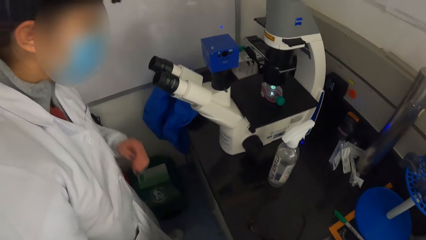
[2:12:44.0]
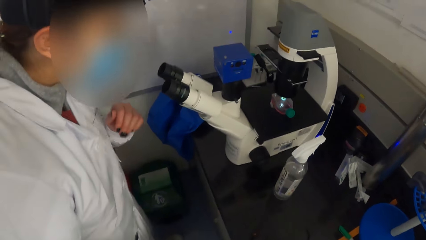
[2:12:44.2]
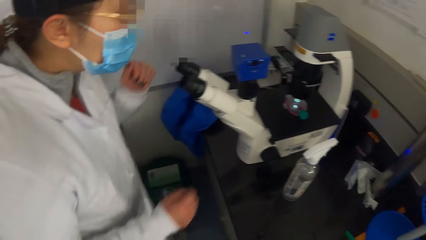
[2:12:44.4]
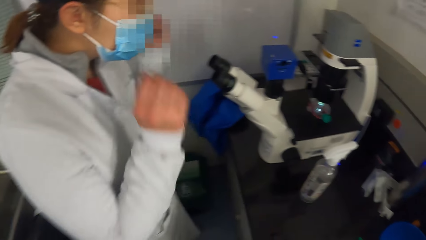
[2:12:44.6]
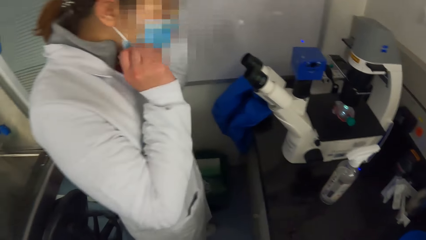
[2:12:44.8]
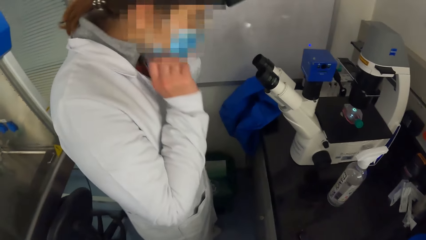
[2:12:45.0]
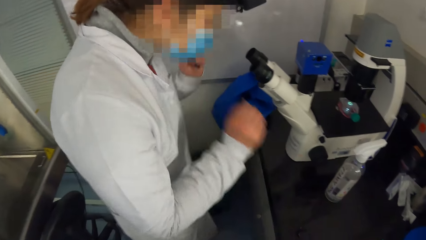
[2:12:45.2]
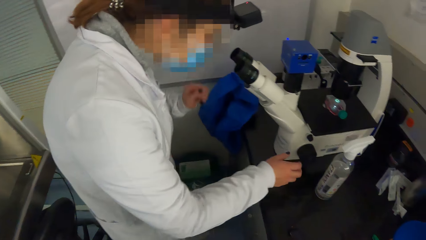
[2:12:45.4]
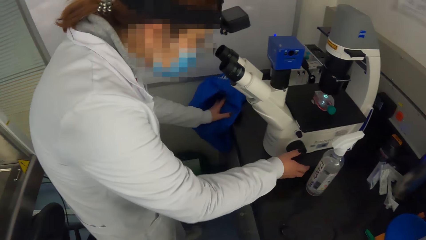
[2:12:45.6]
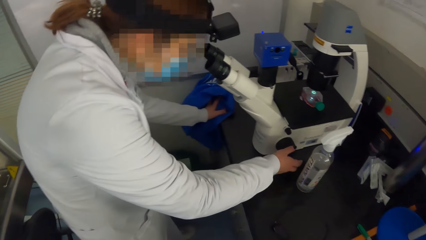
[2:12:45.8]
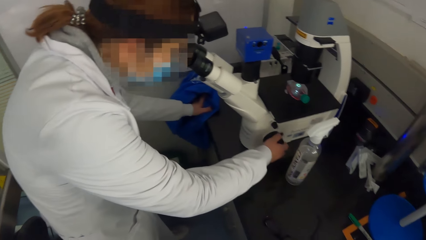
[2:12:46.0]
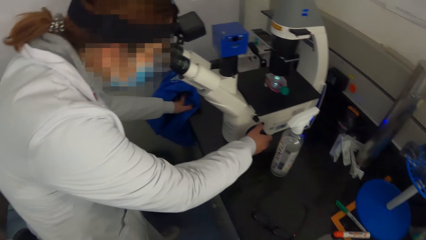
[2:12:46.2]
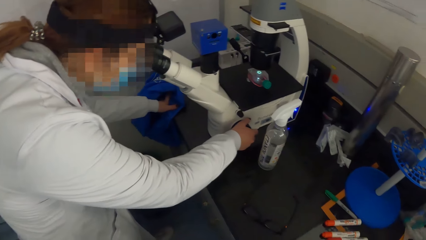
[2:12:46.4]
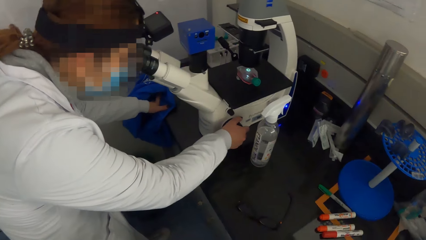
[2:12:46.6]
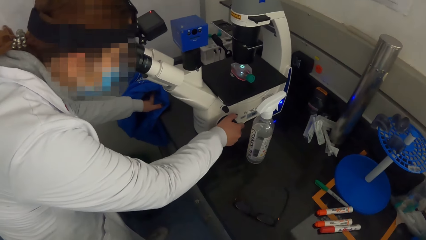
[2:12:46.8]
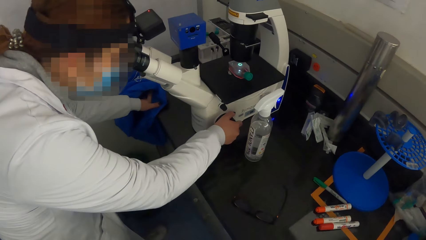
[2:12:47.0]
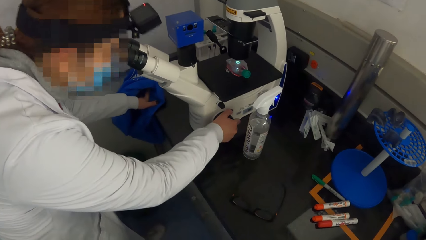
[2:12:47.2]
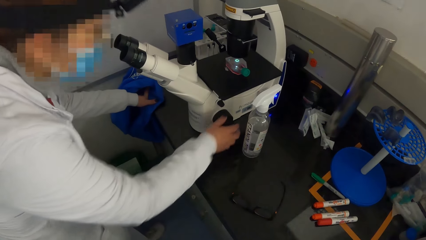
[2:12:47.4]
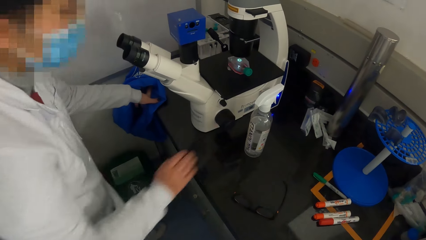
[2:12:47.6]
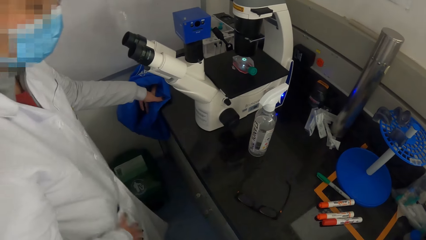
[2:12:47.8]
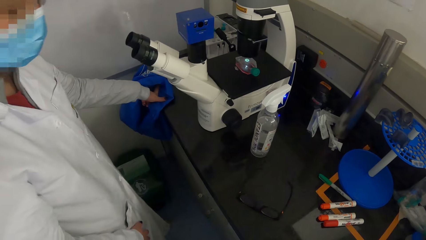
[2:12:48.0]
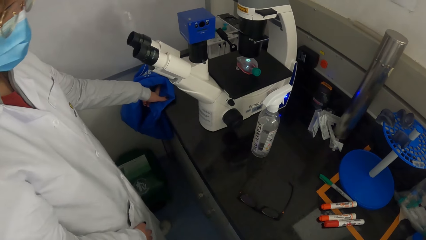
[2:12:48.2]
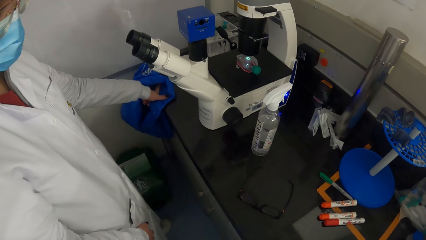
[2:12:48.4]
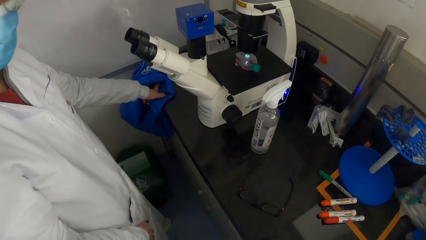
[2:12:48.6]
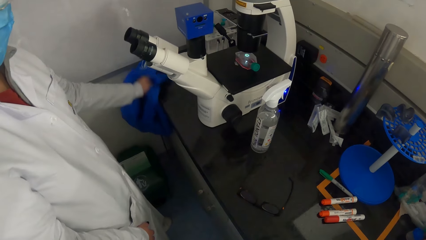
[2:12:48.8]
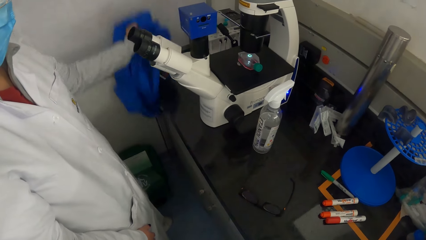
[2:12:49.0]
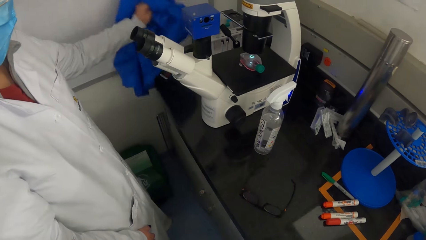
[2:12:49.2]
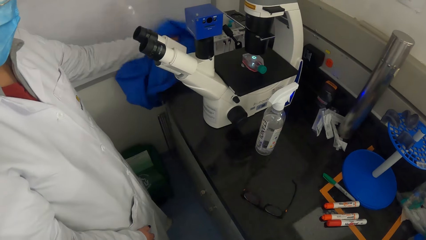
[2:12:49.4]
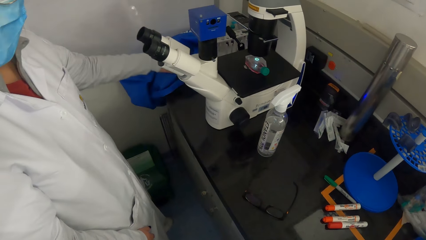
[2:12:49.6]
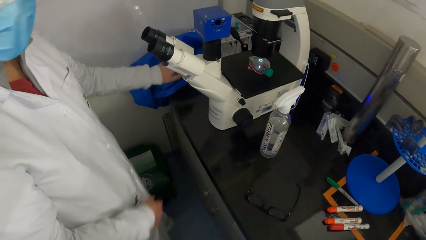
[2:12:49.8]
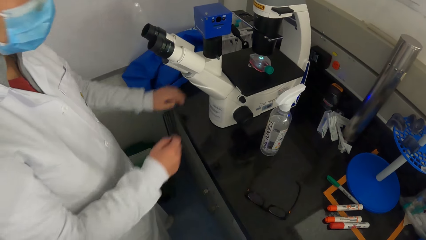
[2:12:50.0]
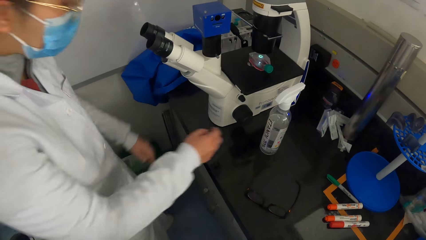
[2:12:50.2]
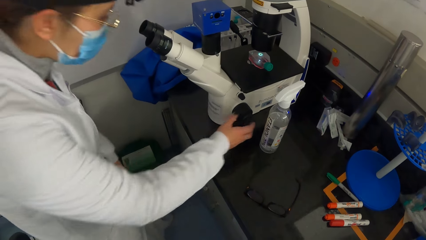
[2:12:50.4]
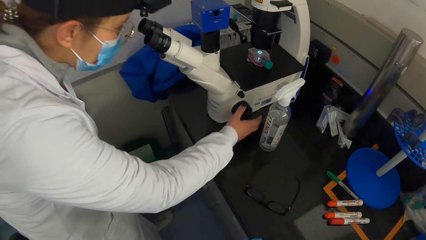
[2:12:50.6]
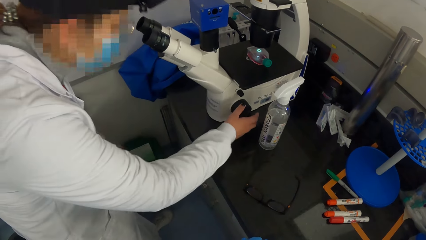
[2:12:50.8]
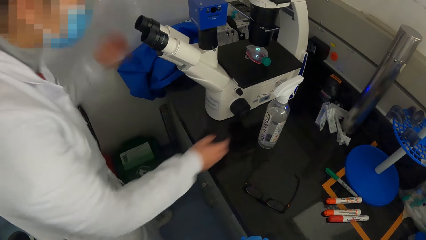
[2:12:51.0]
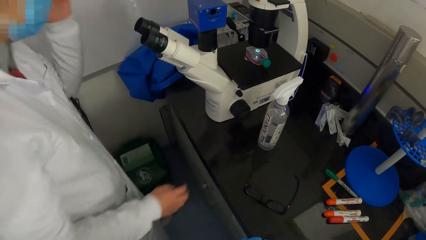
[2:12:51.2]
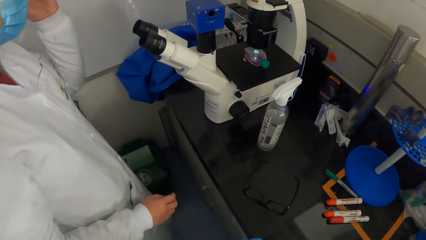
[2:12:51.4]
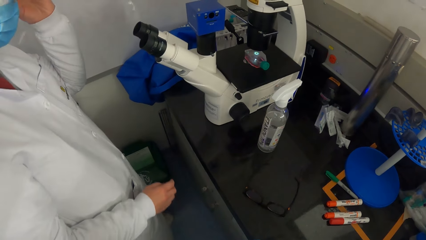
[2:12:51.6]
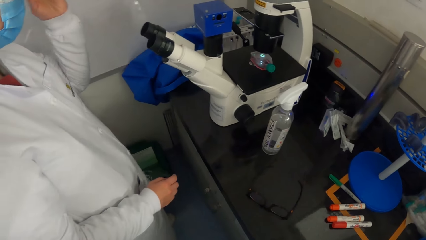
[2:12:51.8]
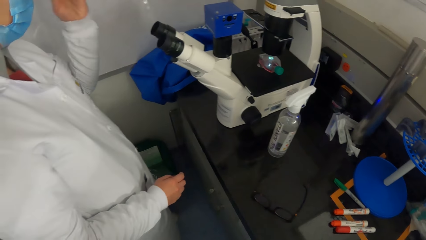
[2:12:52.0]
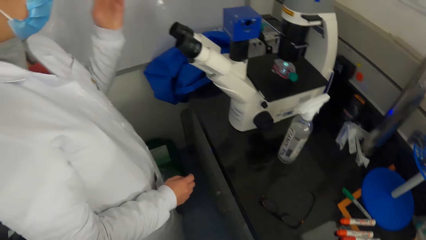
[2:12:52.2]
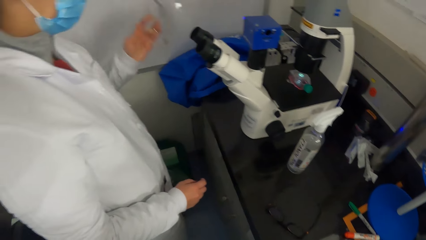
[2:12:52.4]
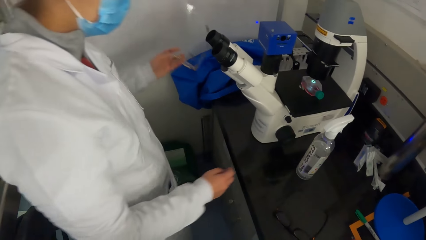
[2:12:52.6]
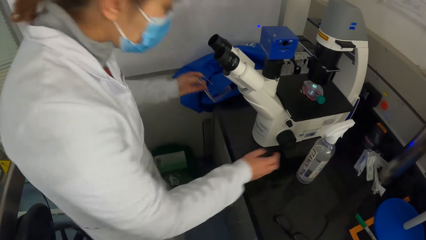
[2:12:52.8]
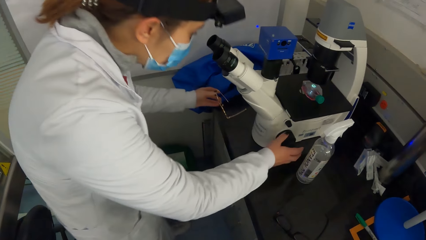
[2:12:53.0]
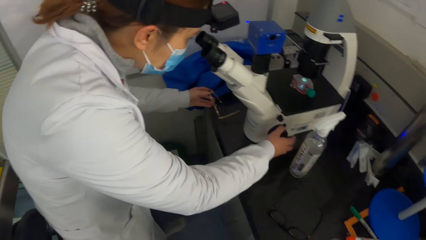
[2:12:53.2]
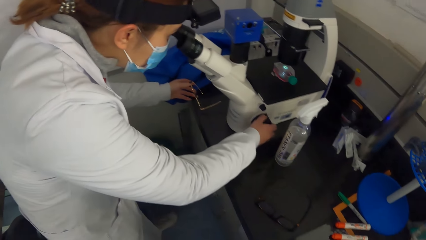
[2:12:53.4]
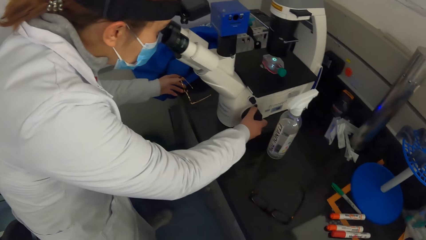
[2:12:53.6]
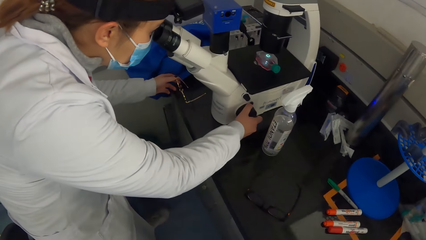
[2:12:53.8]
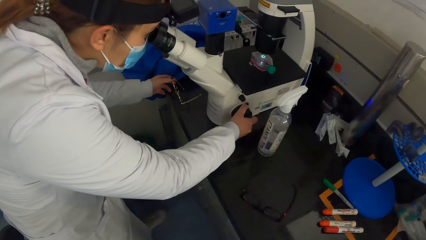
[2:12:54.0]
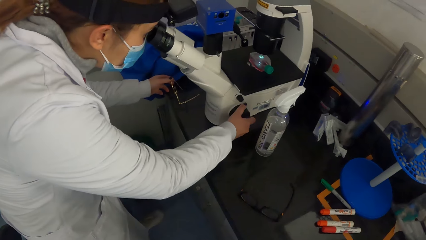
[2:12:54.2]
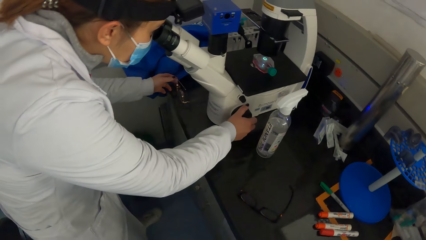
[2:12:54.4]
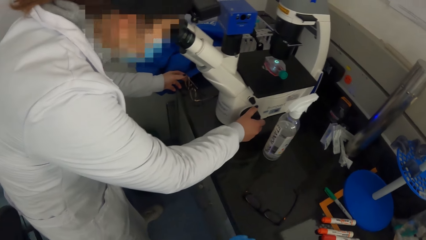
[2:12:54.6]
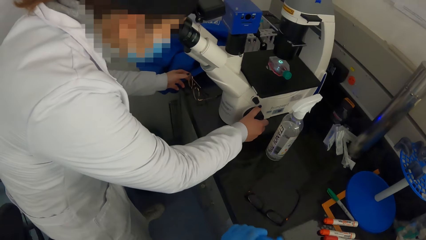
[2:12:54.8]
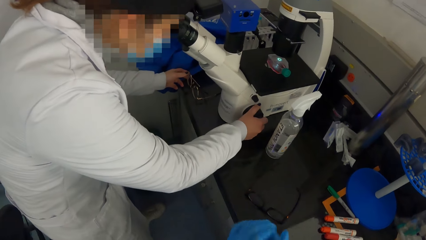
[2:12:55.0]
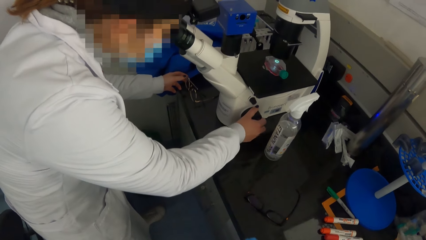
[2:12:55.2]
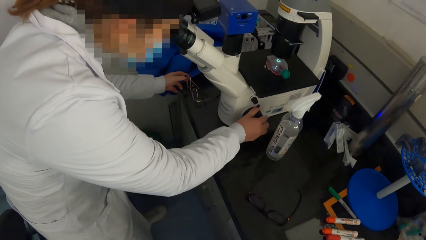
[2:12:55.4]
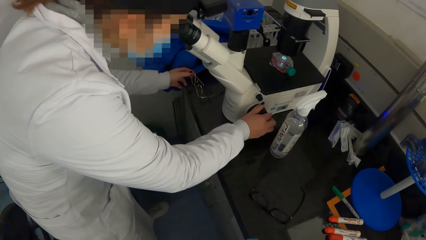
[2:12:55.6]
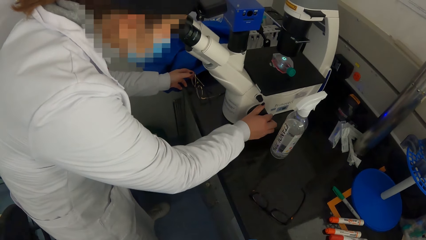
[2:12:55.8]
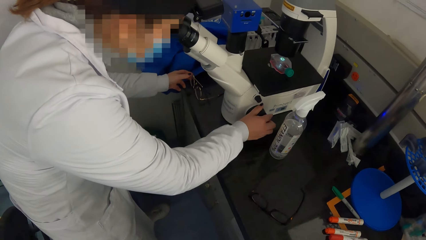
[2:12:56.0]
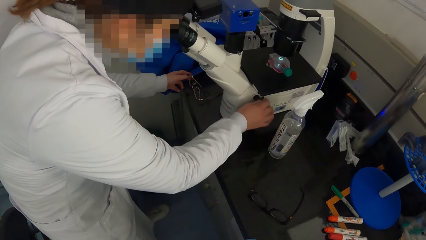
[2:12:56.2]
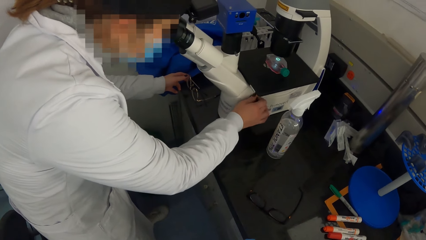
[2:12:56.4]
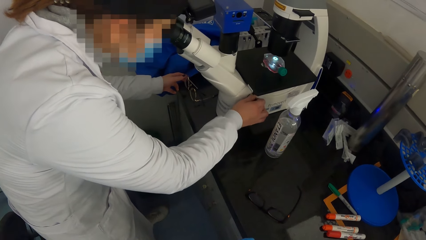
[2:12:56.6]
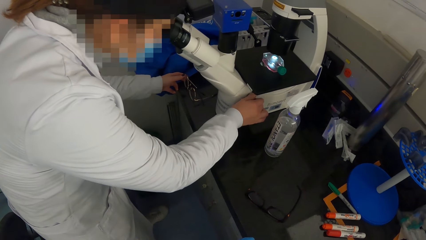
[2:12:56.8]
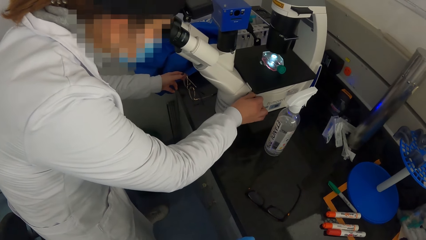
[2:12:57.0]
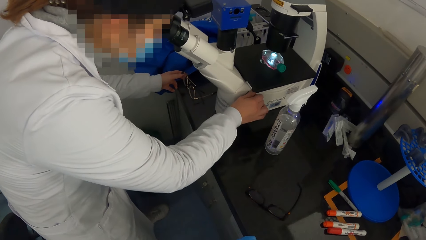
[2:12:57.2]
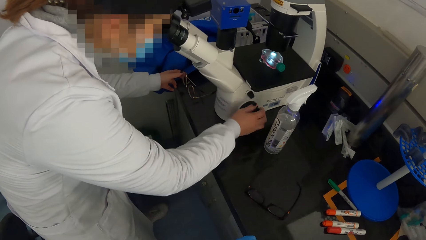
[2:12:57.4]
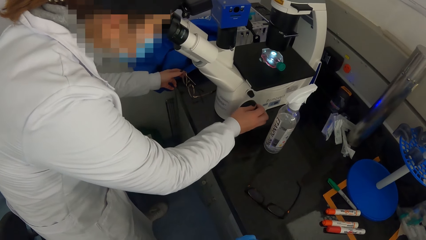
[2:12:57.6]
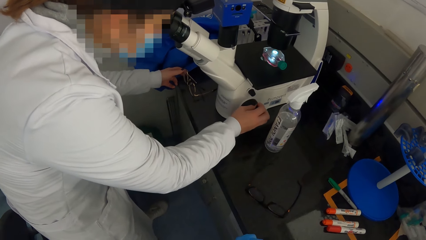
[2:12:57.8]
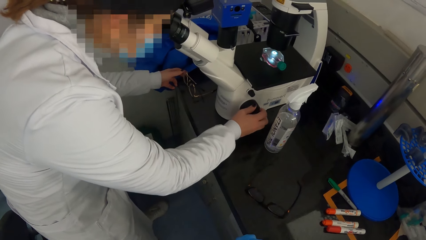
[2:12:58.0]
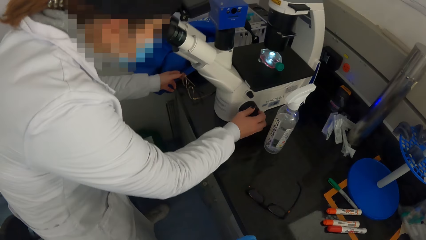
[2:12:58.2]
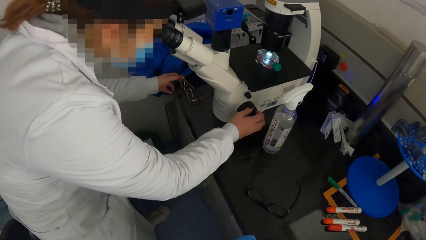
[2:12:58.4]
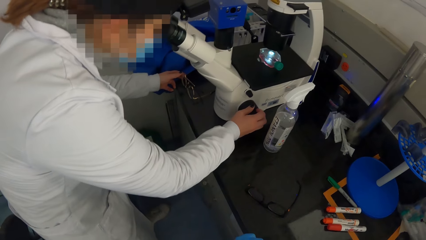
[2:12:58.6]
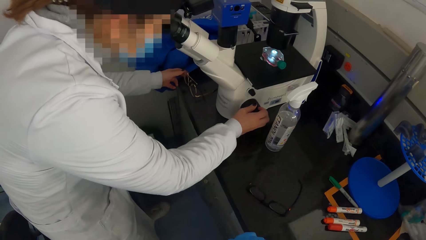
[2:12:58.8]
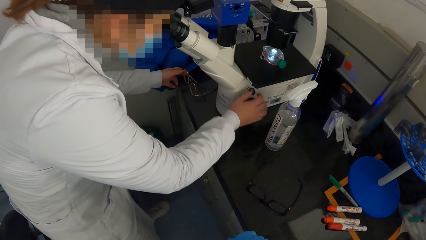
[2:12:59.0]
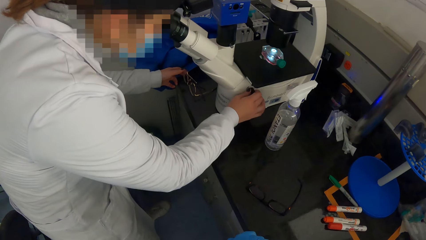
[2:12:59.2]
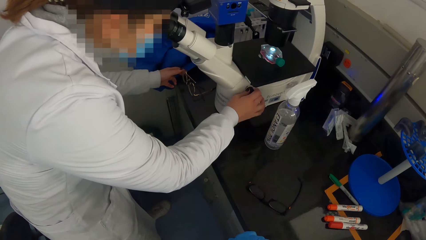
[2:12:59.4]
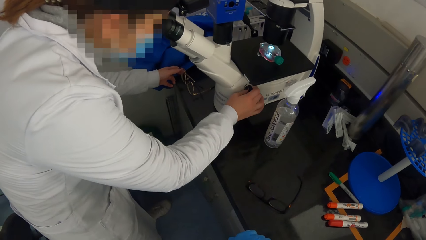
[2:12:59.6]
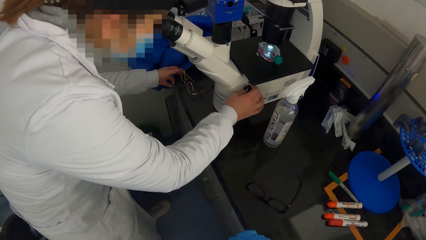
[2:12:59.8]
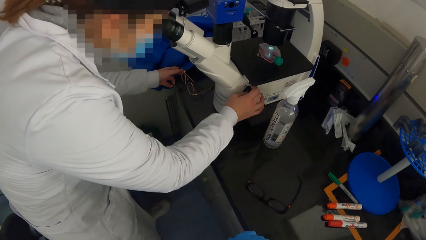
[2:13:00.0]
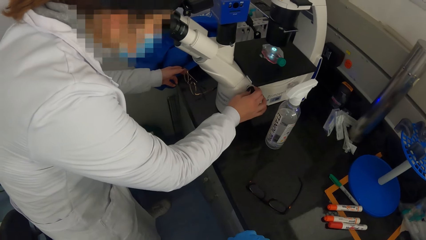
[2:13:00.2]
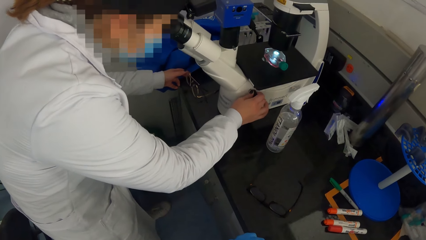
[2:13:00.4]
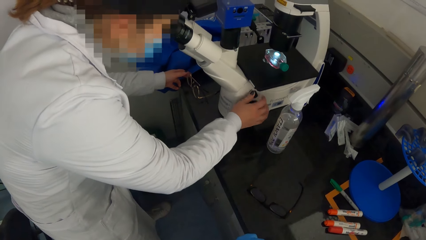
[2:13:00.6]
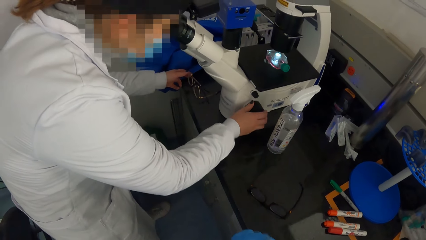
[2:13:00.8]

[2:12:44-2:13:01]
The woman looks into the eyecups of the microscope. The woman adjusts her nose mask with both hands. The woman places her left hand onto the table. The woman adjusts the coarse focus of the microscope with her right hand. The woman places her right hand onto her lap. The camera wearer converses with the woman. The woman lifts a cloth on the table with her left hand. The woman drops the cloth onto the table. The woman looks into the eyecups of the microscope. The woman takes off her glasses with her left hand. The woman looks into the eyecups of the microscope. The woman adjusts the coarse focus of the microscope with her right hand. The woman drops the glasses onto the table. The woman adjusts the fine focus of the microscope with her right hand. The woman adjusts the coarse focus of the microscope with her right hand. The woman adjusts the fine focus of the microscope with her right hand.
